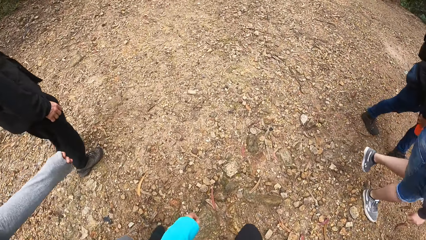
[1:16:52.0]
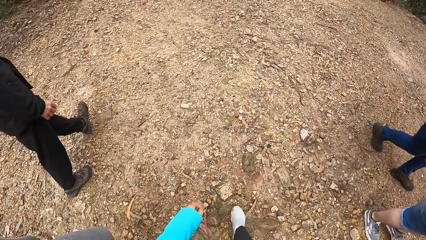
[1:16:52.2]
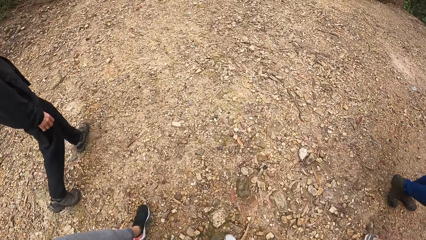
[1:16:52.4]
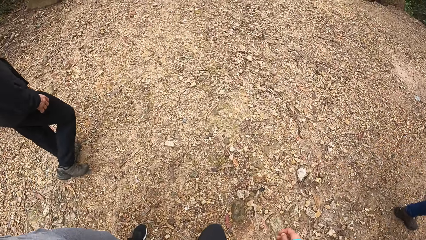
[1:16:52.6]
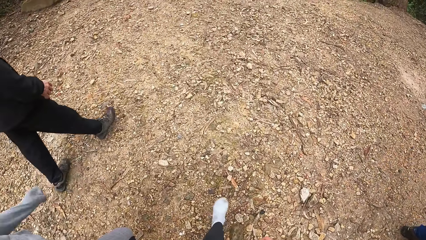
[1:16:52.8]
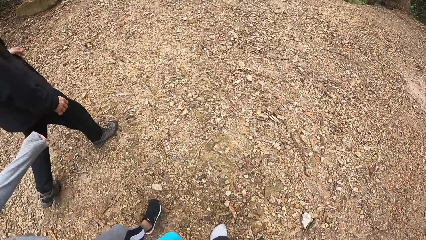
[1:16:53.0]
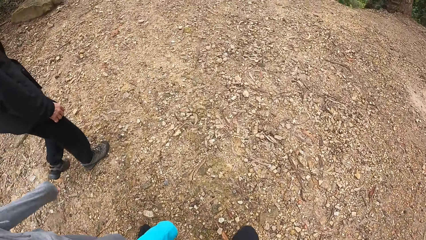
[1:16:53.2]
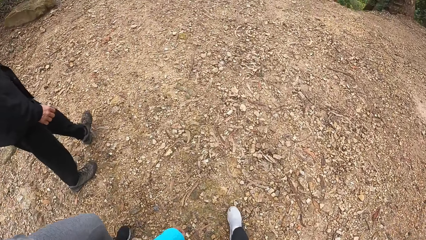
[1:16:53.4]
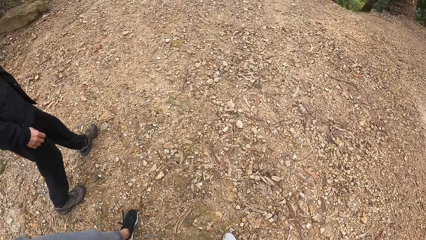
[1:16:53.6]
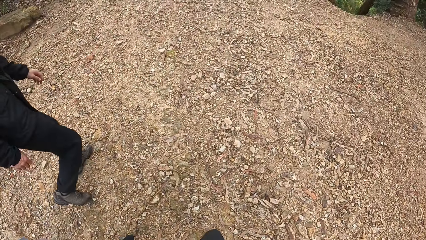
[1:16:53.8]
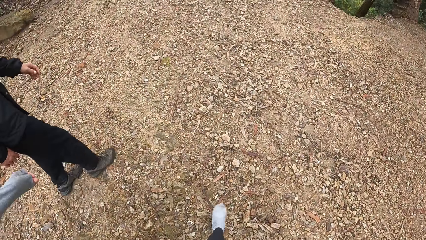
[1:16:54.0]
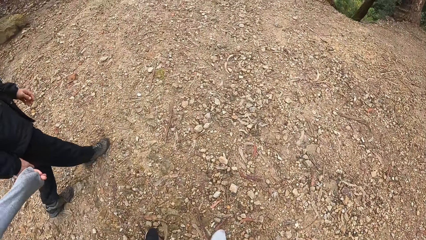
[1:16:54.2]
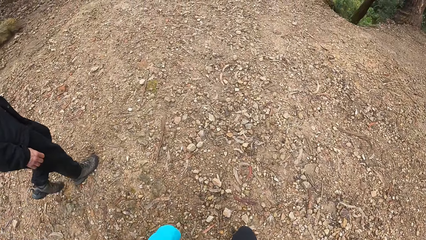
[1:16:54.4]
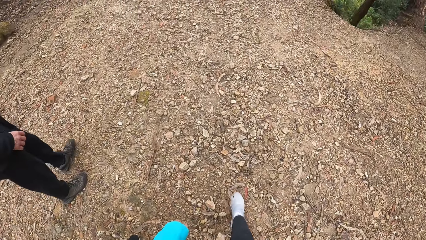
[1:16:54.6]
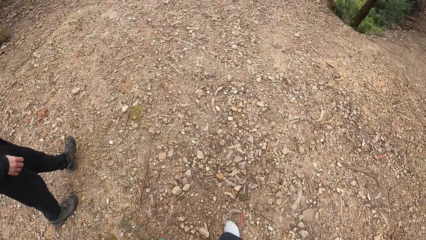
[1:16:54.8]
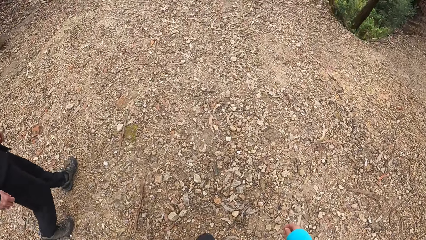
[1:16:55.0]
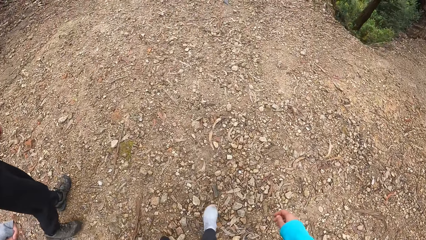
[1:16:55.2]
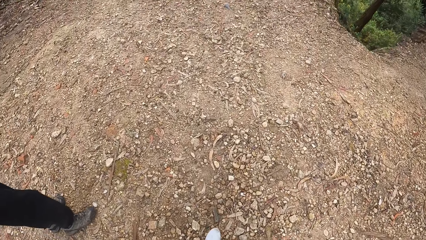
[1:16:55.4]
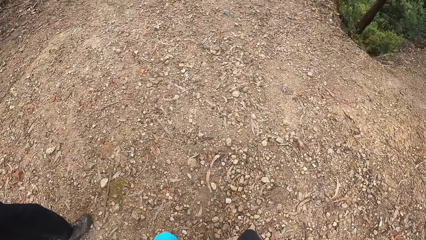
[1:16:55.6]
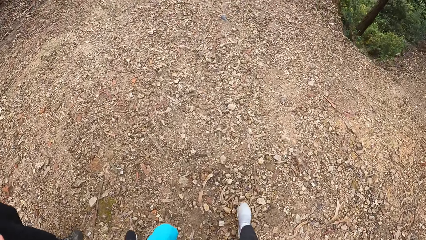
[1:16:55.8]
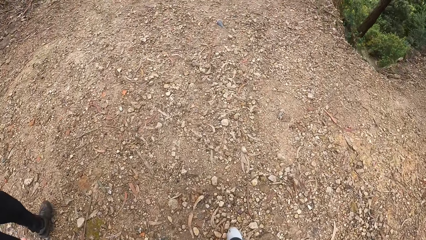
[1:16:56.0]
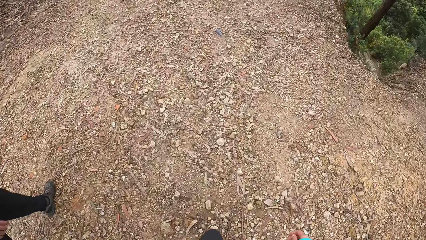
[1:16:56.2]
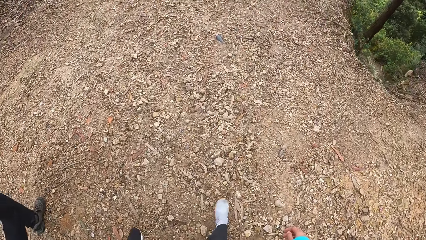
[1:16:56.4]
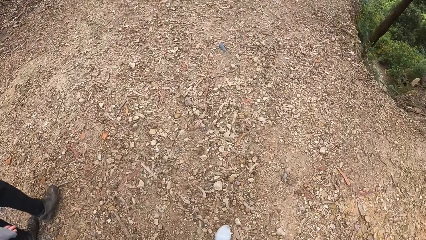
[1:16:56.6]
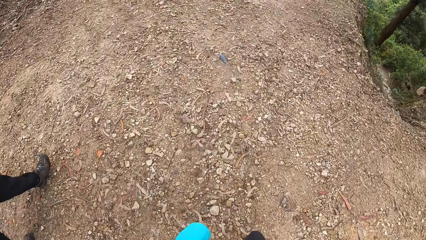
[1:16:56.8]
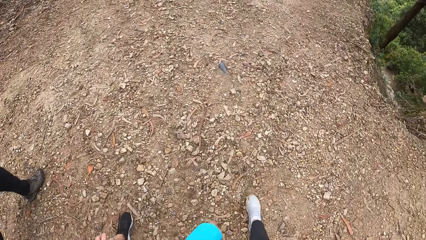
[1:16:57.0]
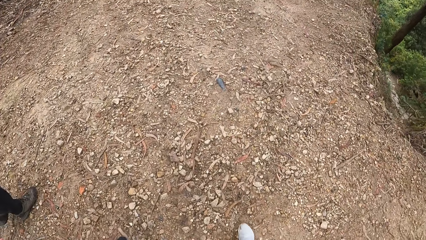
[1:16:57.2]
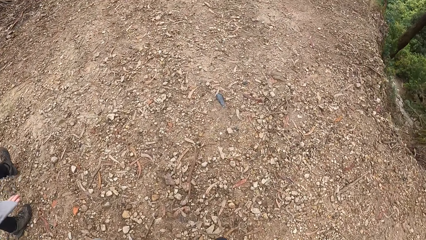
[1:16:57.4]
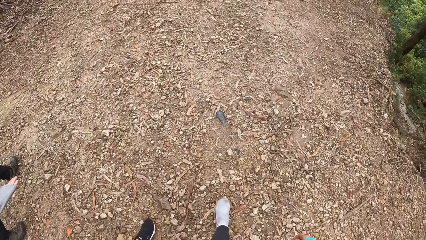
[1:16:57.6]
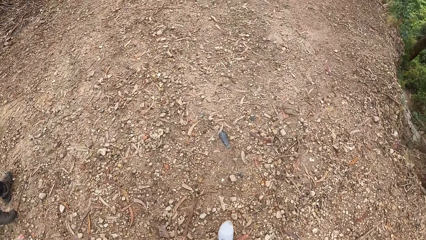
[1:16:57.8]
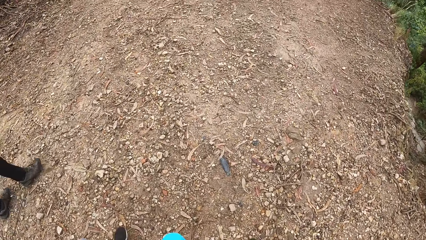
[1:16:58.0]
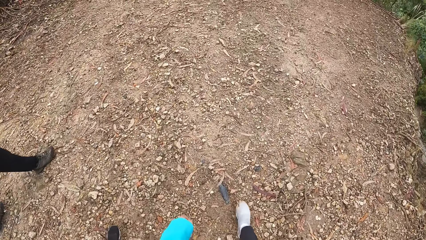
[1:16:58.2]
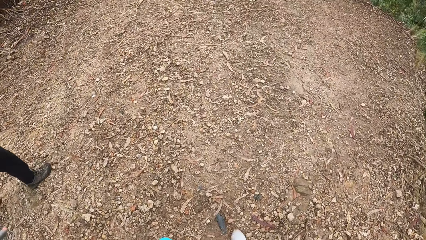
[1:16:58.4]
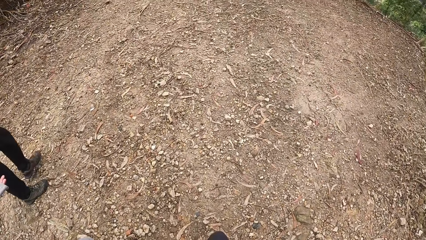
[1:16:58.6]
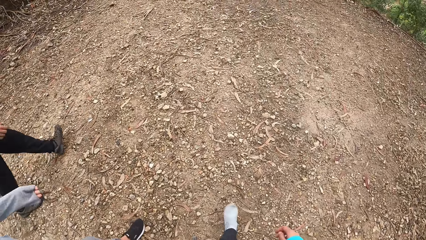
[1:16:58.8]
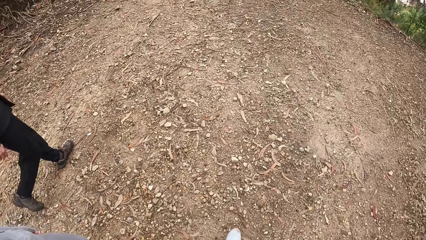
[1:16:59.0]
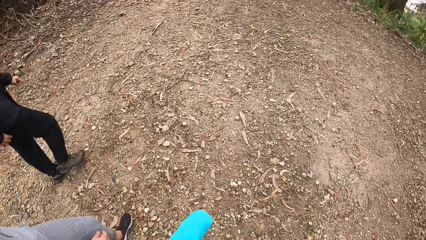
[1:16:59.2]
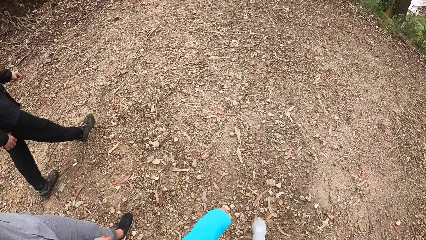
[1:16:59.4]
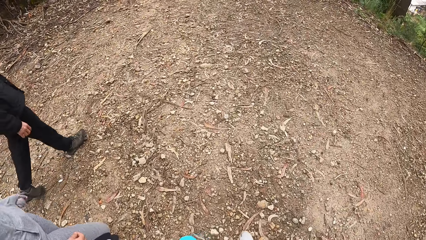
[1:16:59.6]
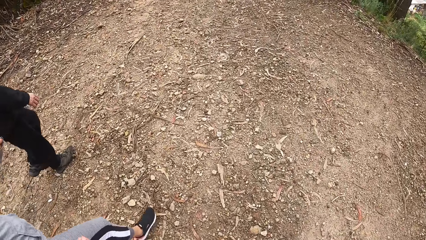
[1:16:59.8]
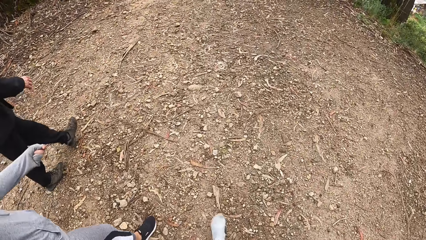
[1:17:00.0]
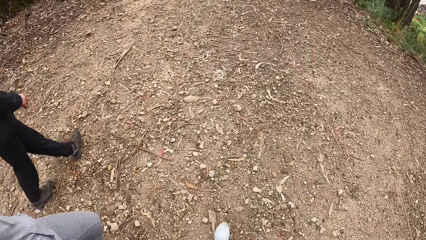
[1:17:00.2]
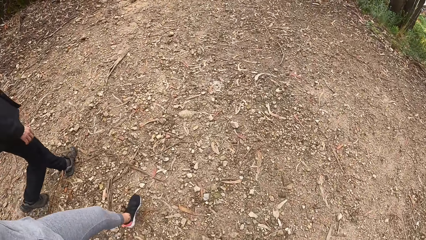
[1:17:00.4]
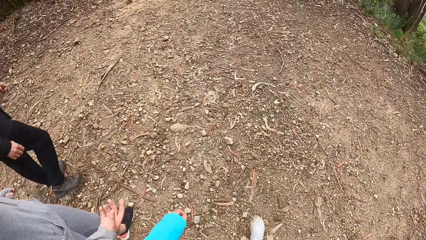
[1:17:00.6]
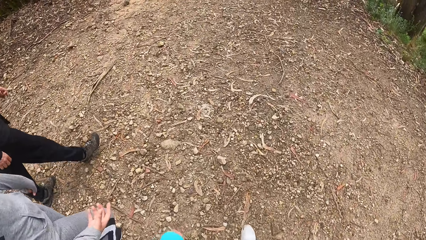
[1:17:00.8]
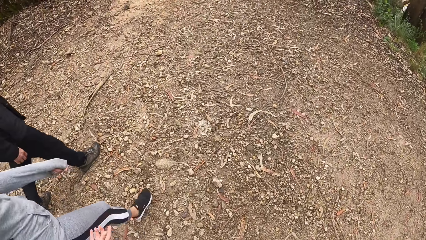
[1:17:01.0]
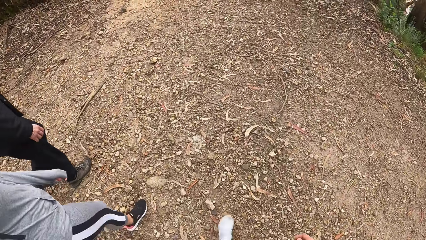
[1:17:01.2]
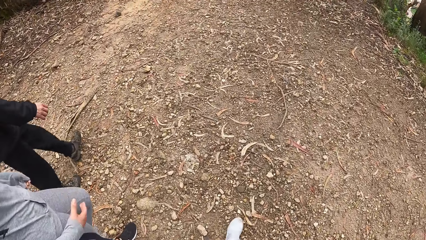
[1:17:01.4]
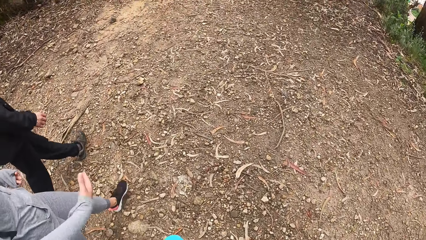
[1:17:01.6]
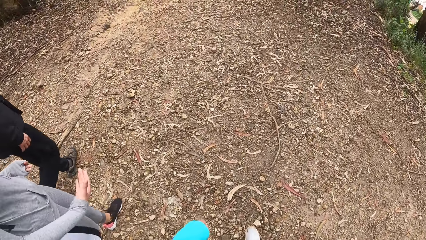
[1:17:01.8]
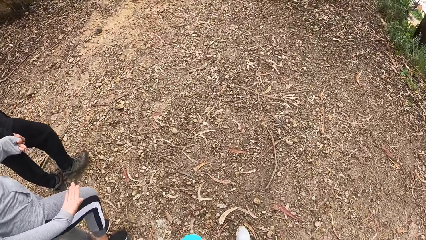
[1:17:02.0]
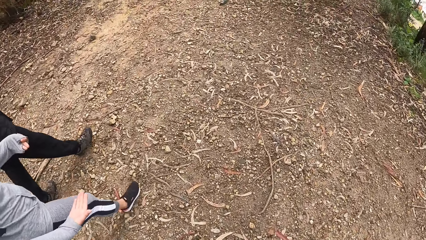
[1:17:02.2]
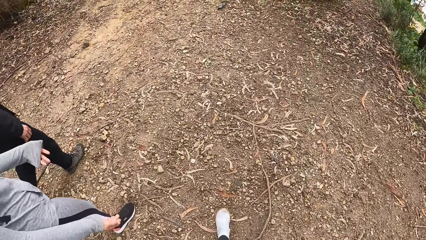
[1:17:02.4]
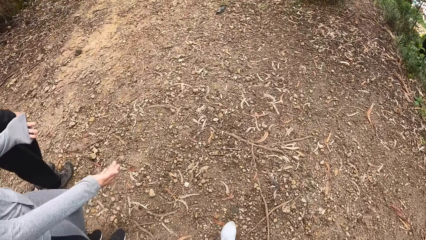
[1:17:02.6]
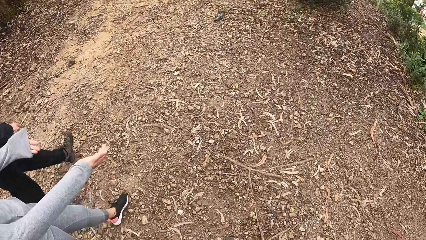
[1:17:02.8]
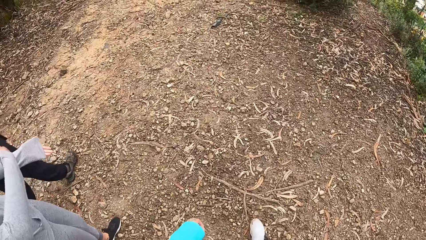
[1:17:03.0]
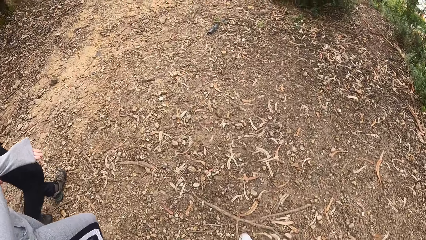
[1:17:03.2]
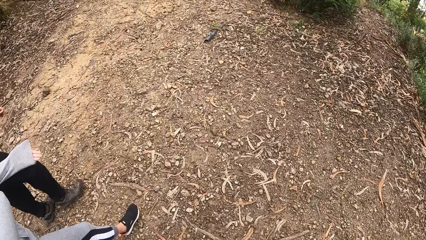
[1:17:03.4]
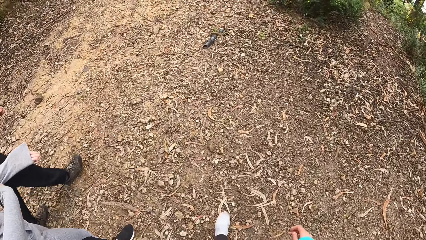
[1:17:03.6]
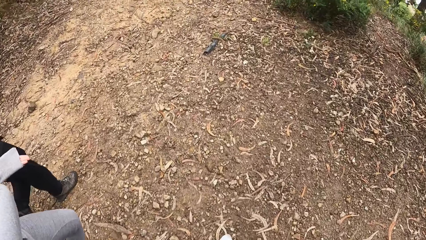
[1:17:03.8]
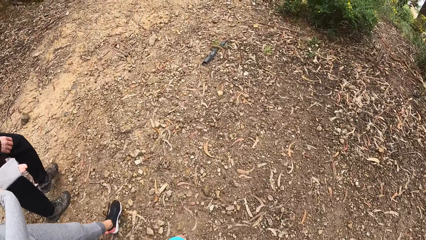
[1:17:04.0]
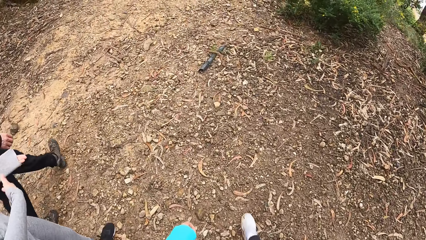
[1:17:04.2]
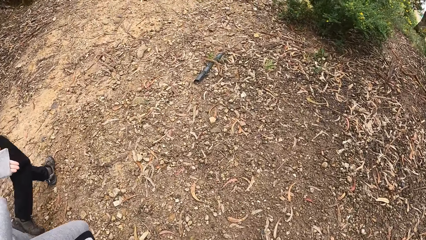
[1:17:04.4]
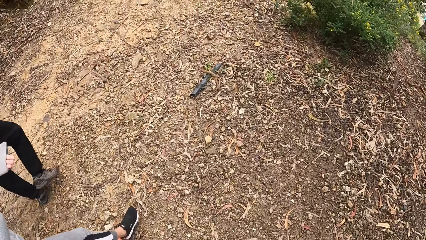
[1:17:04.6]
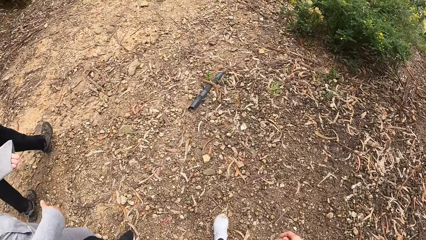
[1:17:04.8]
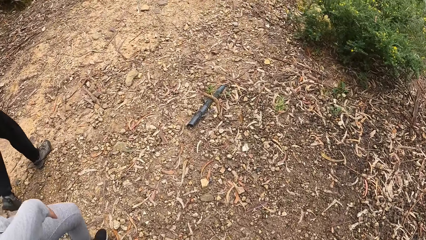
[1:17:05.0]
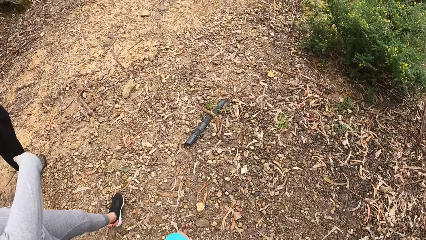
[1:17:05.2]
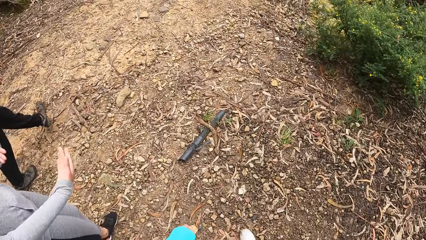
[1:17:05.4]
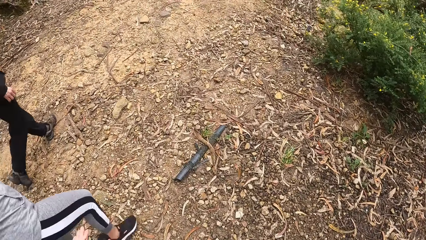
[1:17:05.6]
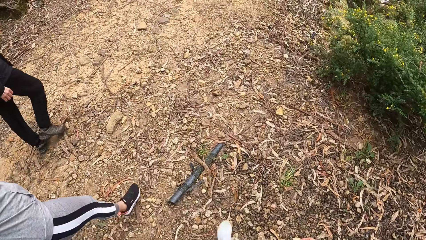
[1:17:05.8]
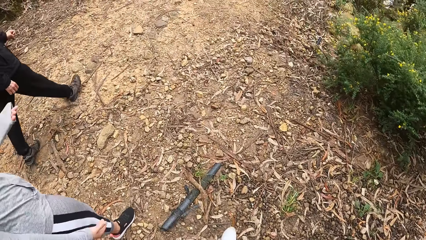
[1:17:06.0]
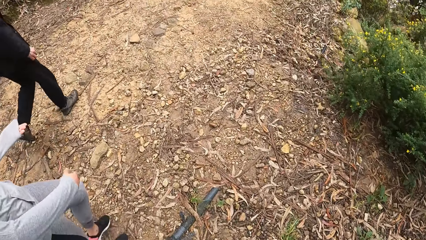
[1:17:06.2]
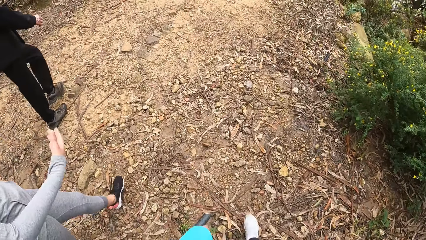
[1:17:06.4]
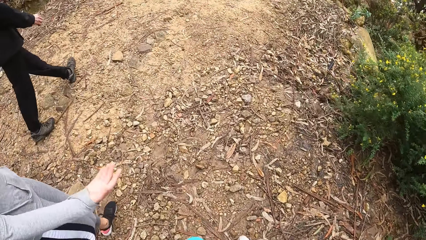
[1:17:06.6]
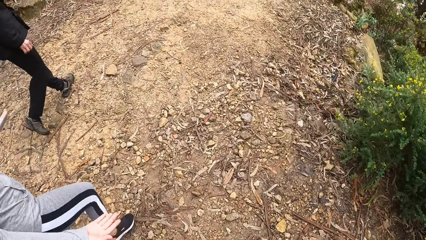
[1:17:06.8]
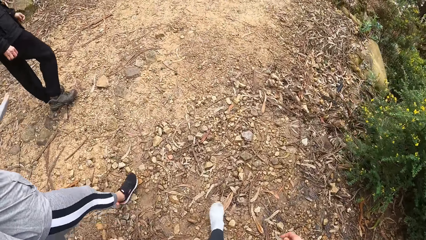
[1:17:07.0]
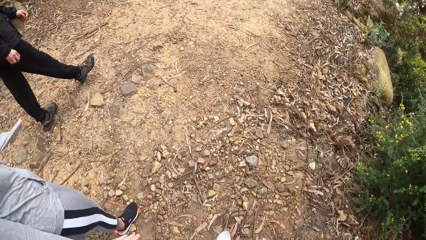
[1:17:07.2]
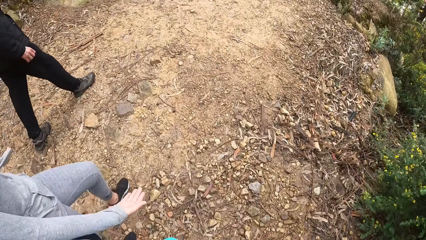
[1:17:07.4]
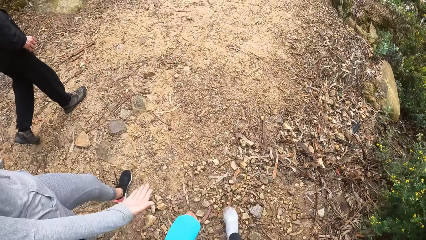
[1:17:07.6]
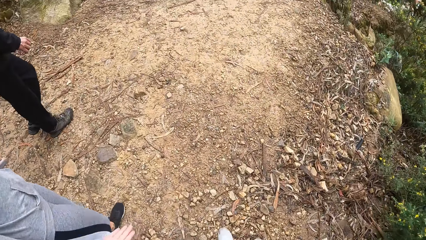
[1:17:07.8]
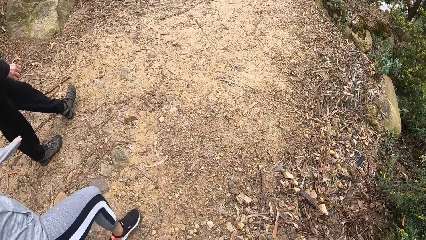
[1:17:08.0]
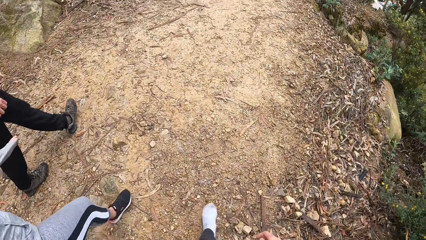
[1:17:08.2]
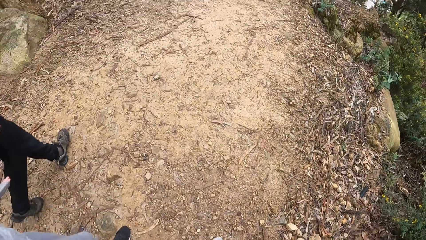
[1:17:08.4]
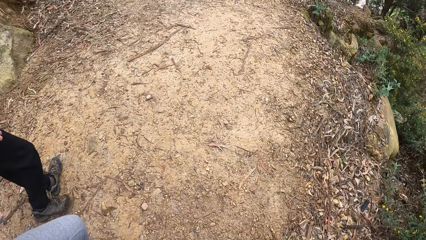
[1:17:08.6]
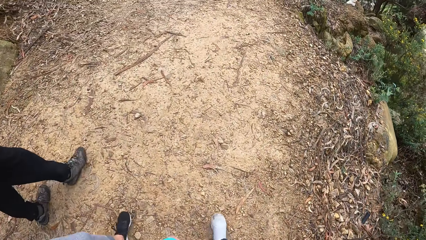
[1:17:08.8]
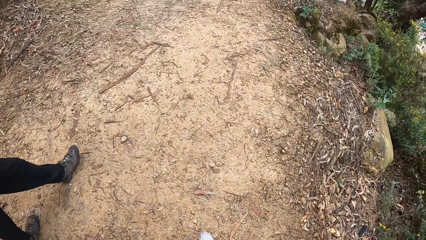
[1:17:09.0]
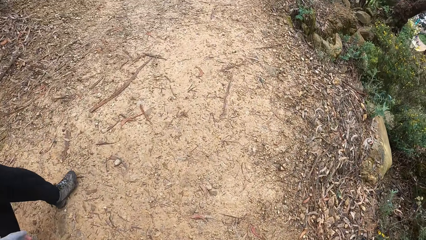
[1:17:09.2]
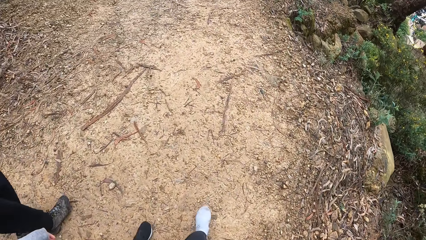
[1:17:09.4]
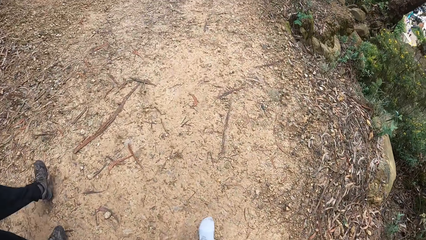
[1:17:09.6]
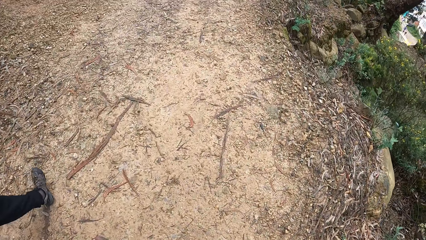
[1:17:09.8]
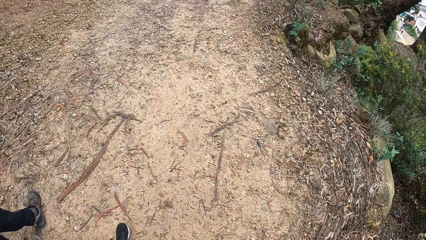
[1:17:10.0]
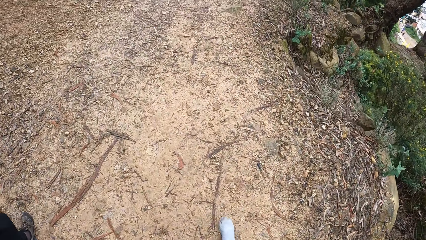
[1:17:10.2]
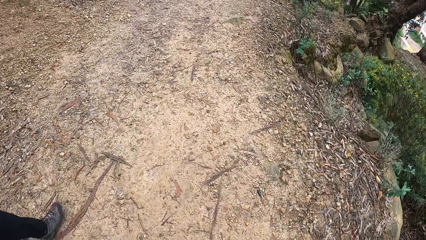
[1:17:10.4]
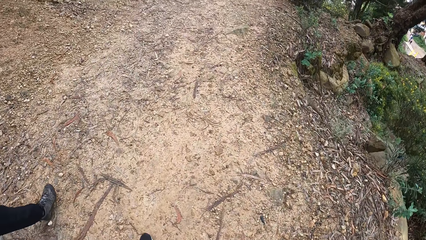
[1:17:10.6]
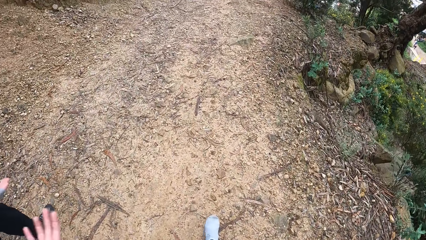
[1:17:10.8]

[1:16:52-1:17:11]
A lady gestures.
